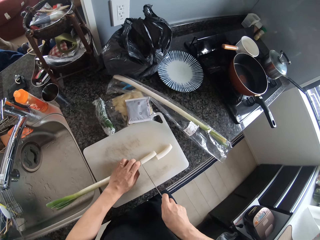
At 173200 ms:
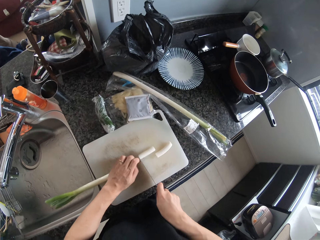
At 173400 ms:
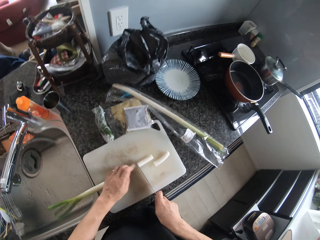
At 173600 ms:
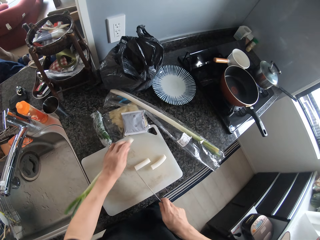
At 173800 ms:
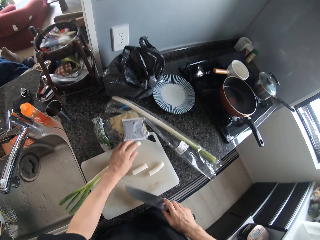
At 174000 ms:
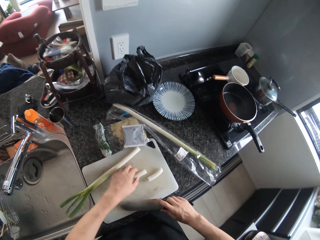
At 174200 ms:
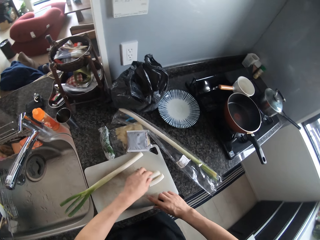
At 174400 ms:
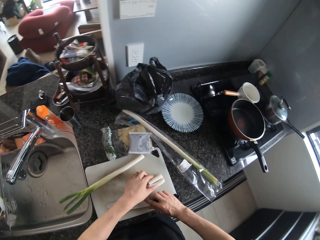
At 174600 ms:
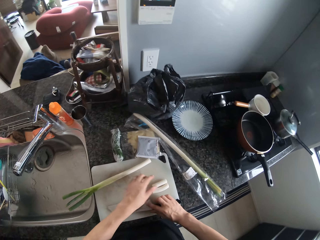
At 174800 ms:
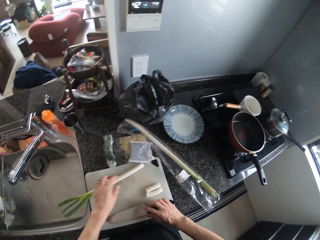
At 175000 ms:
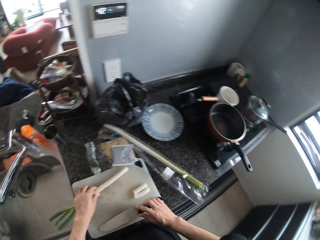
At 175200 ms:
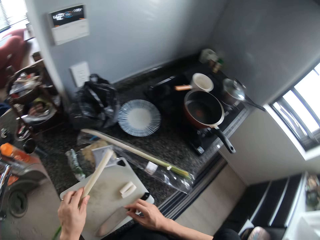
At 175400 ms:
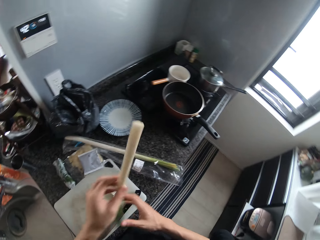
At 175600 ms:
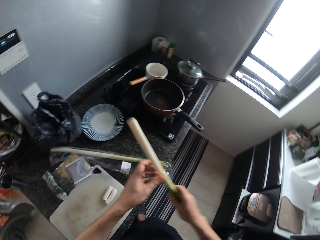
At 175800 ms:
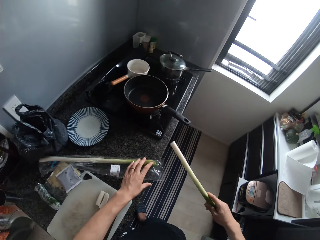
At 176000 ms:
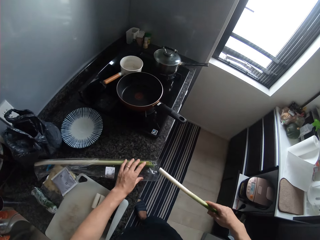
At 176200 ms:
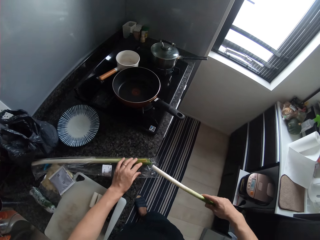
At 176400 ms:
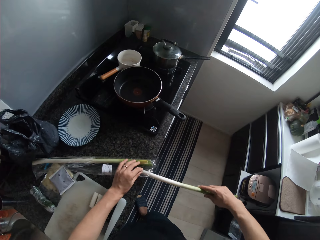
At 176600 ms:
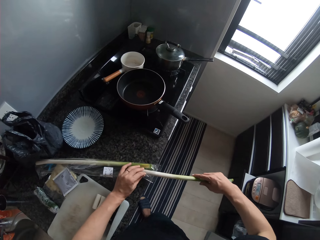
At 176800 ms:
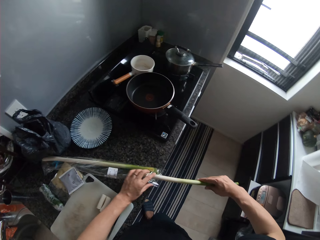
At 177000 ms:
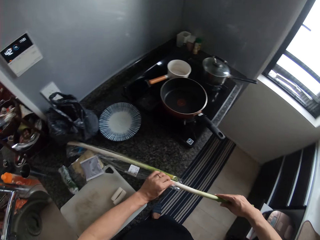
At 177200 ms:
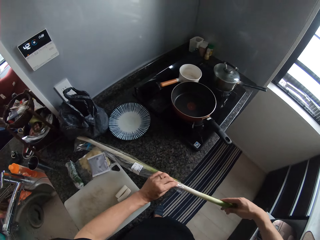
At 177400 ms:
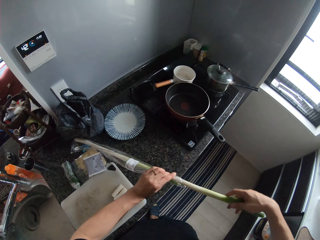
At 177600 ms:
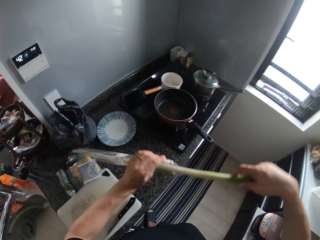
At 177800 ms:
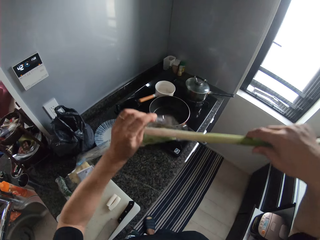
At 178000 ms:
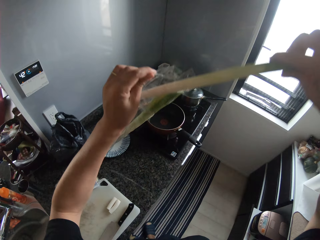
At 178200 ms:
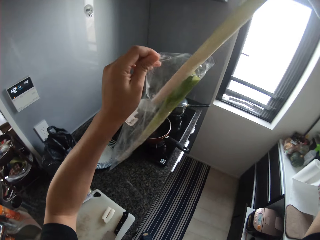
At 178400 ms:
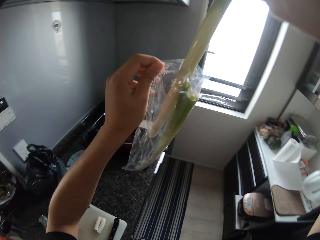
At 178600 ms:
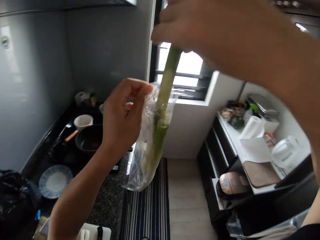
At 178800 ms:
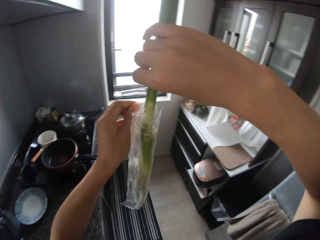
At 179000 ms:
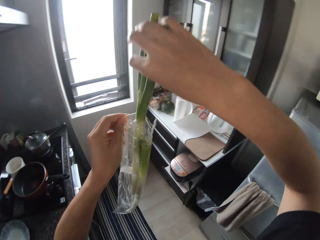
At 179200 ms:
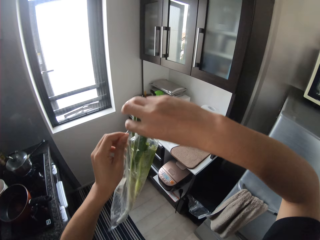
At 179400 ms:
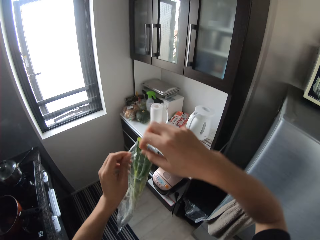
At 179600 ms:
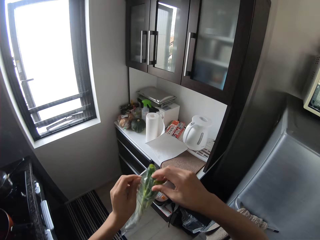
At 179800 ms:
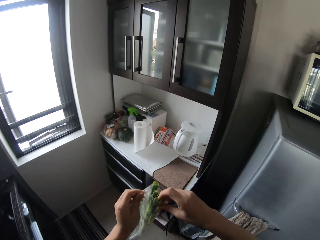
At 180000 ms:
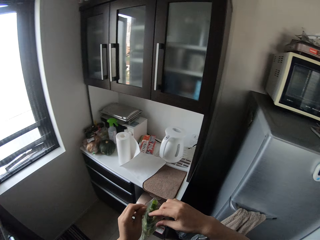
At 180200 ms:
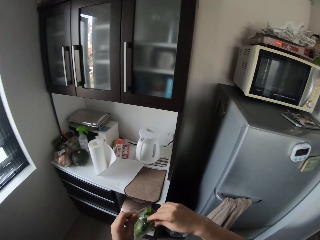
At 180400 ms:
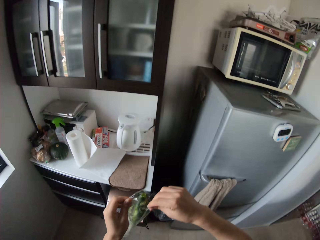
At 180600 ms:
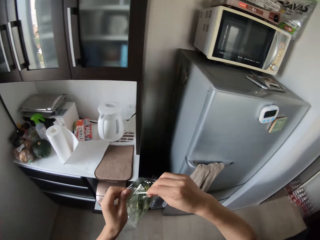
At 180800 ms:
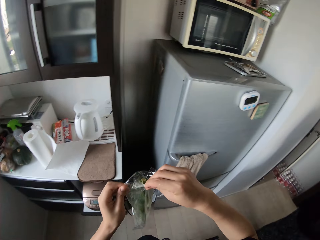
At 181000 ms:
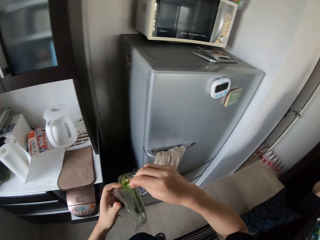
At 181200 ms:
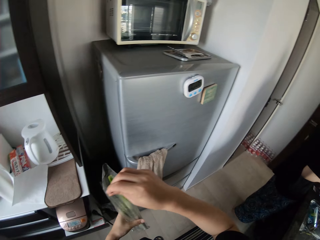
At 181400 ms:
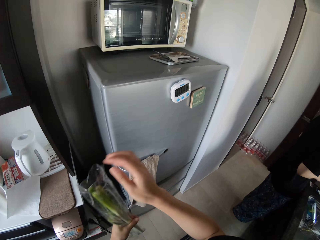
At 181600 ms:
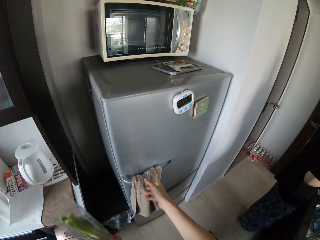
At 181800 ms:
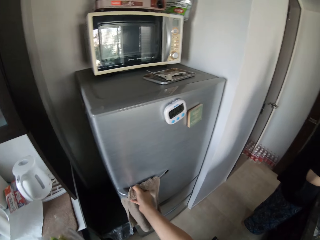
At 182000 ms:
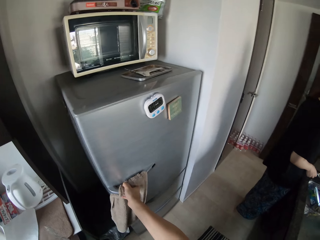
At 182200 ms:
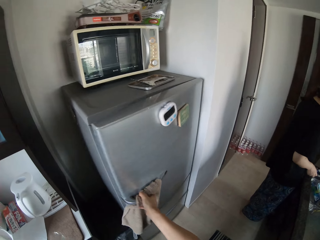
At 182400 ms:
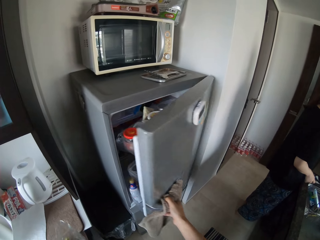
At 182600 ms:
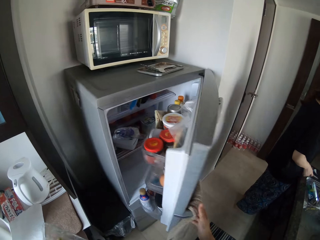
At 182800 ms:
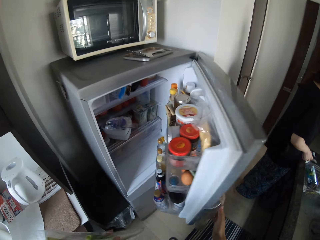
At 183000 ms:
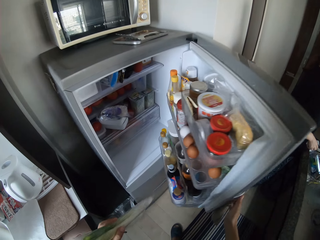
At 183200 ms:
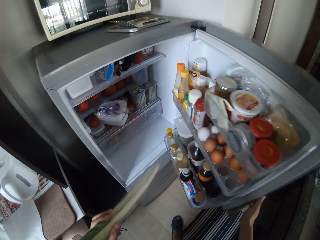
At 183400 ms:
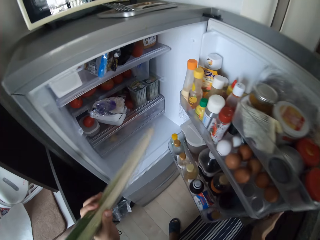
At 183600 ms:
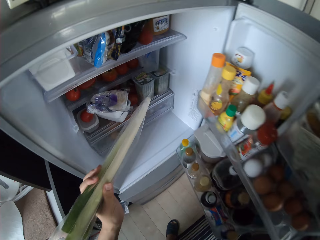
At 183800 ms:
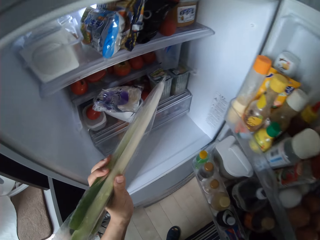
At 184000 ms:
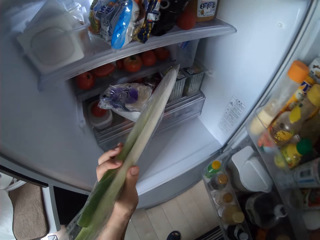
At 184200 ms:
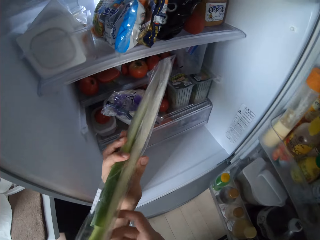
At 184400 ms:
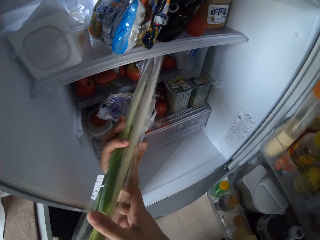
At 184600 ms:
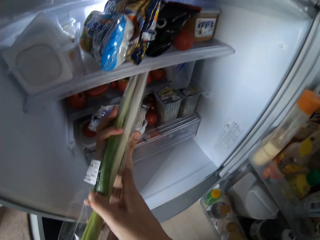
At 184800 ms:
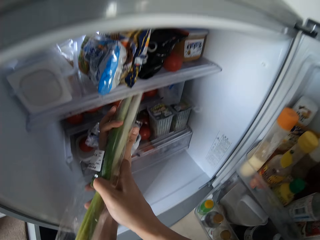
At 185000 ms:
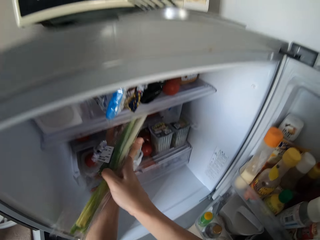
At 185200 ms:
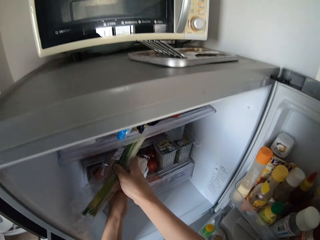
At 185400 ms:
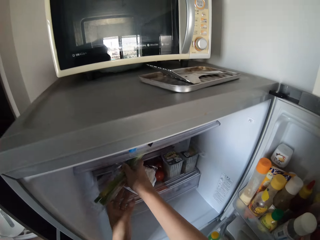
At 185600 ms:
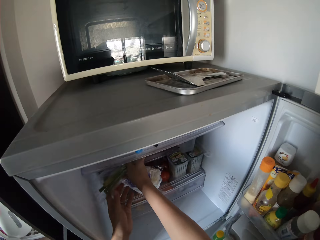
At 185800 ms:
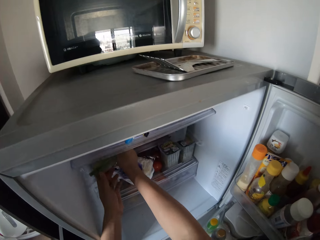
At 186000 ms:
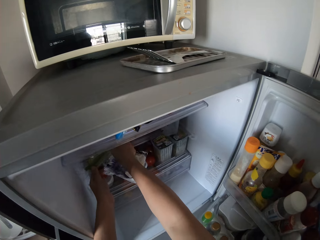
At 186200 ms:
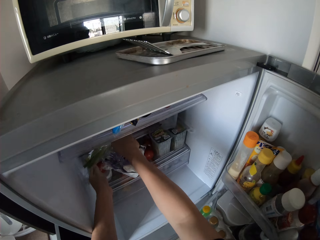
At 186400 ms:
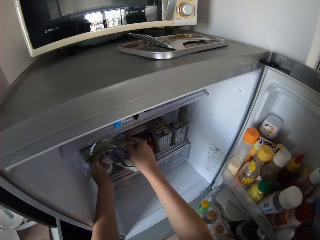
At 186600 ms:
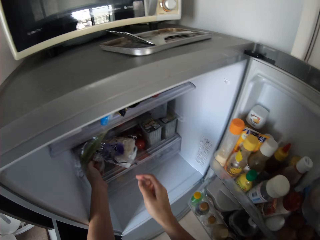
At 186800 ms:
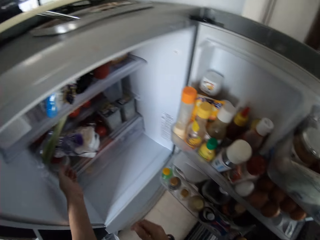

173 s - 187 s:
The camera wearer puts the piece of onion aside. They drop the knife. They pick up the spinach. They pack the remaining piece in the paper bag. They return the spinach into the pack. They open the fridge. They place the spinach in the fridge.

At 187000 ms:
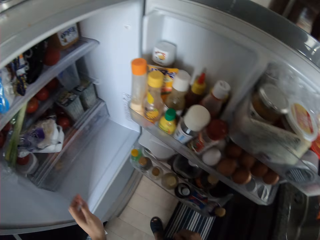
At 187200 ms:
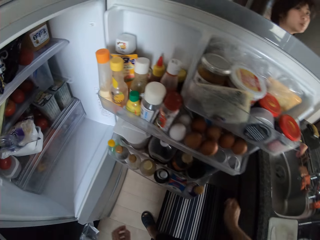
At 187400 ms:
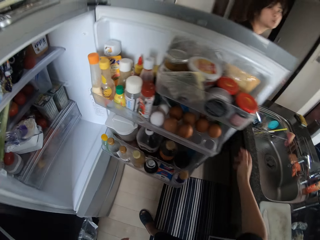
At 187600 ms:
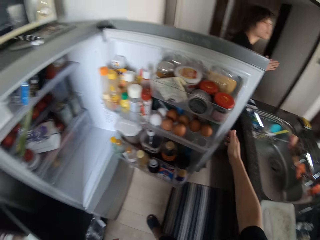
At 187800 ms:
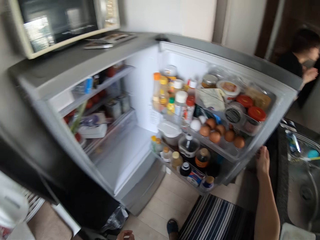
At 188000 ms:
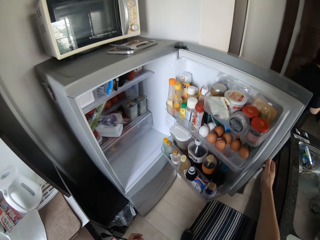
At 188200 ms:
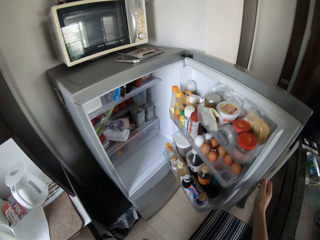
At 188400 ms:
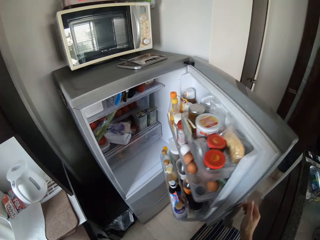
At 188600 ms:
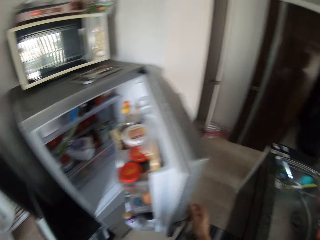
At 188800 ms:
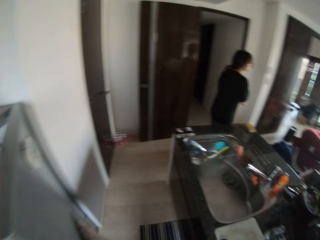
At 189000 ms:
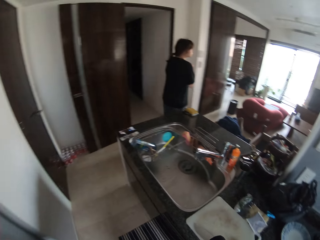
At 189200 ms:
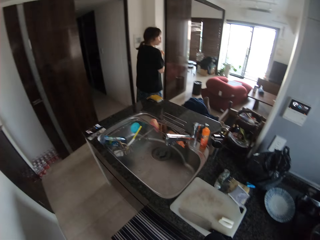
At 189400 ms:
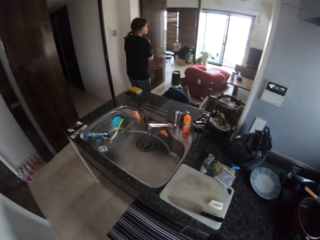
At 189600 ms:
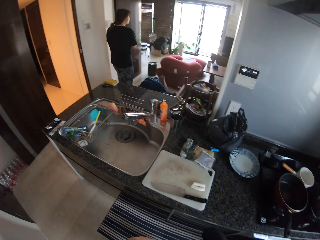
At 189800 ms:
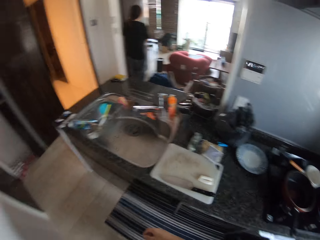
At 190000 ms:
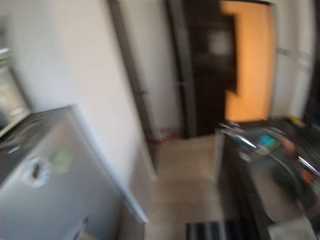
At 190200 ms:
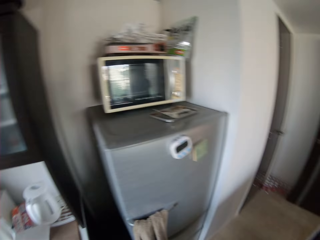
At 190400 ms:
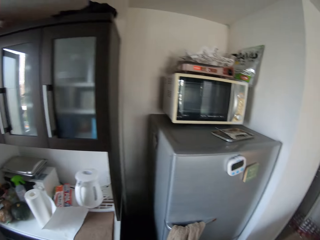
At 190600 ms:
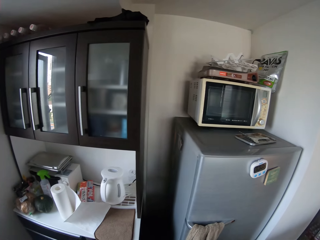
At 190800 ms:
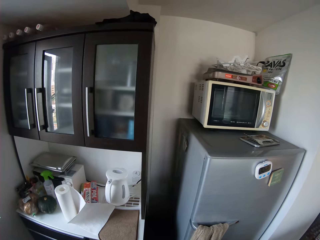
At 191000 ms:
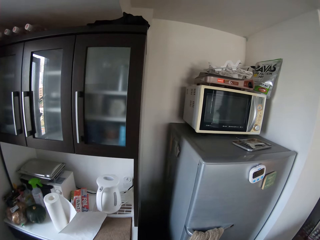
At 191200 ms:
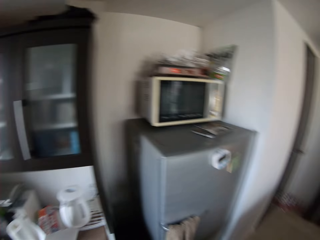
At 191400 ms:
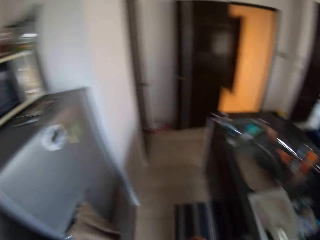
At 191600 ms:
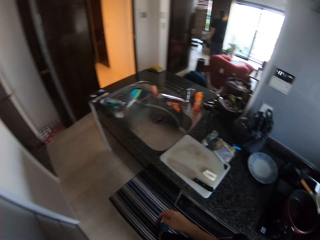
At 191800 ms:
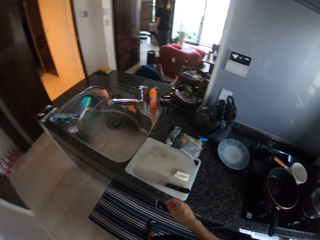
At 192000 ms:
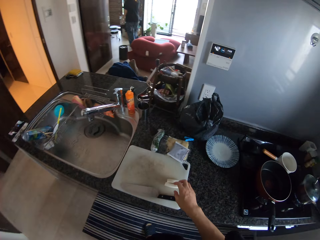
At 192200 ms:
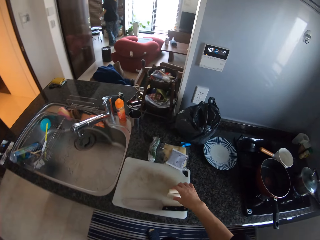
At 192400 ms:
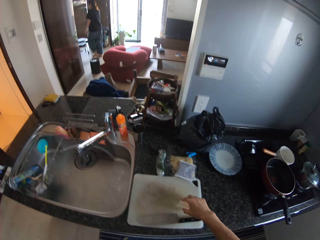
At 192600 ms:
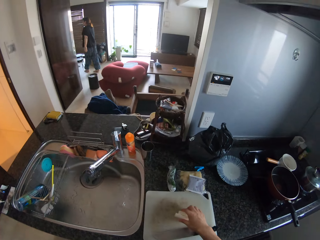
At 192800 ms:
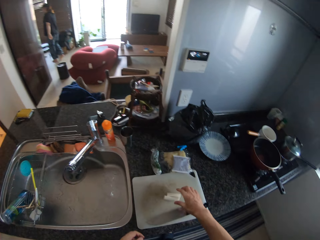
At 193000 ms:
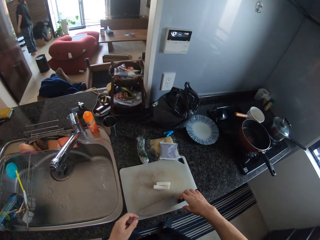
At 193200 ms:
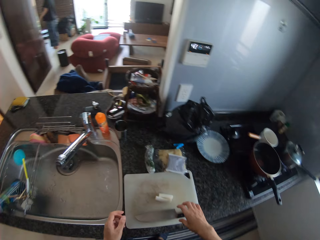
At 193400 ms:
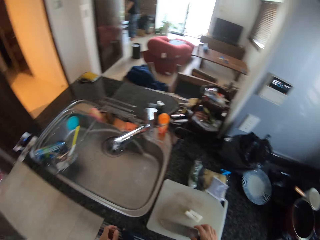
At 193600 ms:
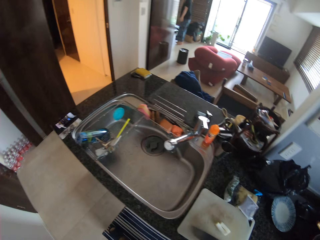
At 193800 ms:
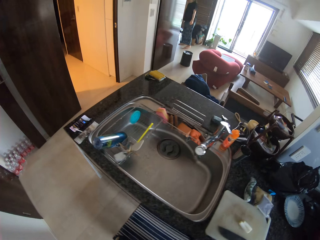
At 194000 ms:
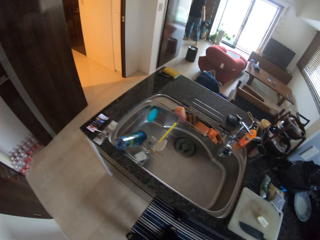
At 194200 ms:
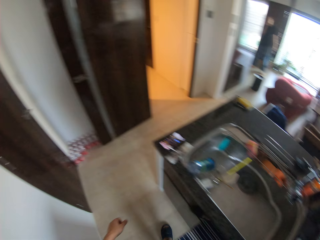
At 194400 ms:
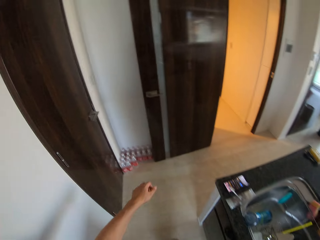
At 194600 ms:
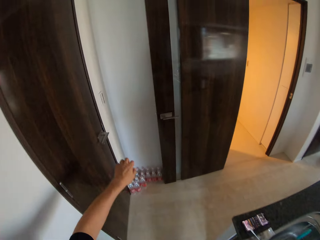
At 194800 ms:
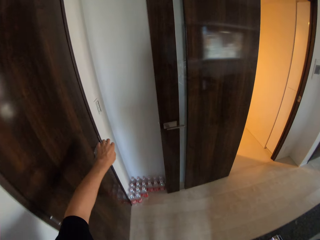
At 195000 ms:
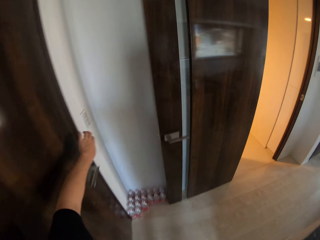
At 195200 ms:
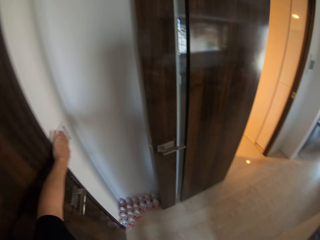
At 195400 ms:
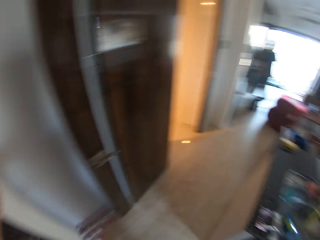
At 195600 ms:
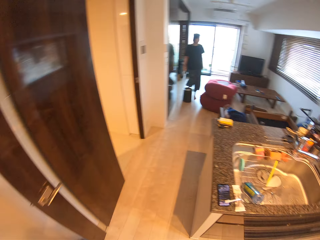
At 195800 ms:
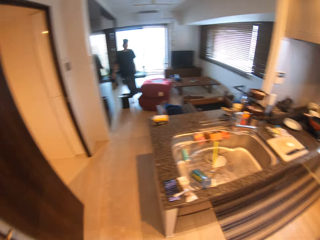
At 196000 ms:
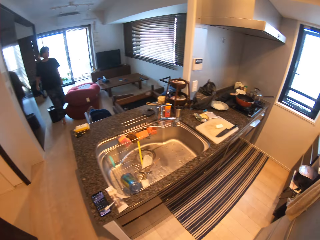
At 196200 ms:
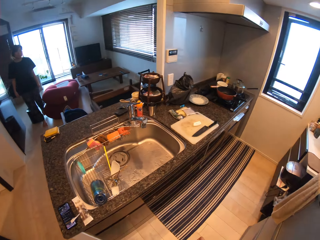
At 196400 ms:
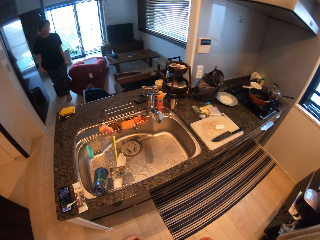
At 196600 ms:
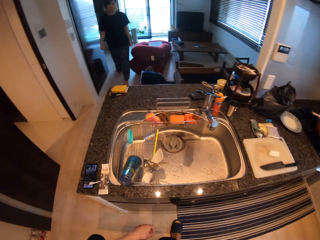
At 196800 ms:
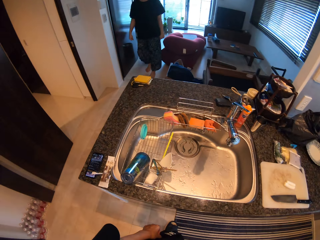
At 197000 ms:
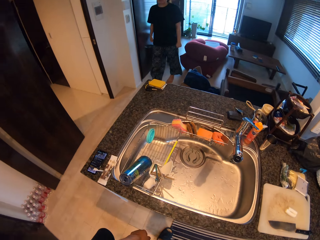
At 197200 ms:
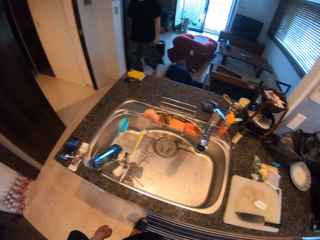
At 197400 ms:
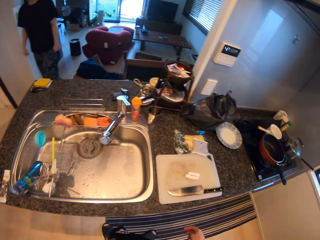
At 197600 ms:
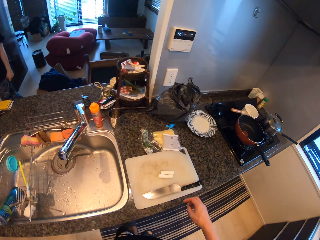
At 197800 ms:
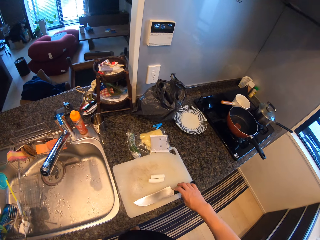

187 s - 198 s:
The camera wearer closes the fridge. A person walks to the other side. The camera wearer picks up the spinach on the chopping board. They put aside pieces of onions. The person walks back. The camera wearer switches on the light.
